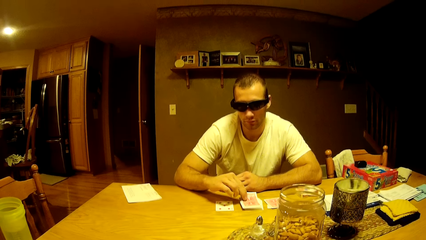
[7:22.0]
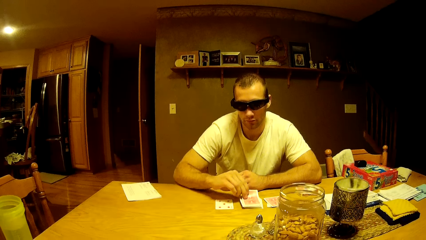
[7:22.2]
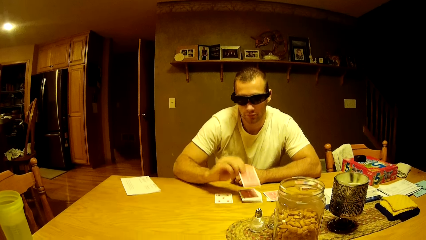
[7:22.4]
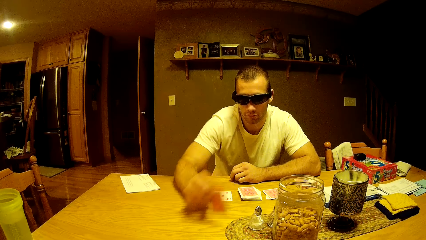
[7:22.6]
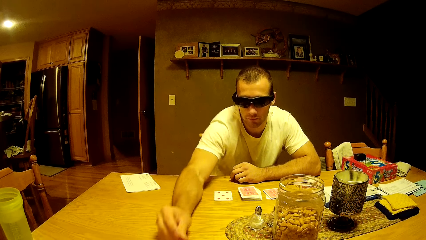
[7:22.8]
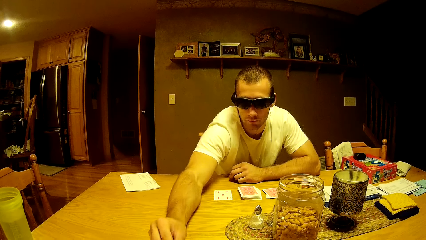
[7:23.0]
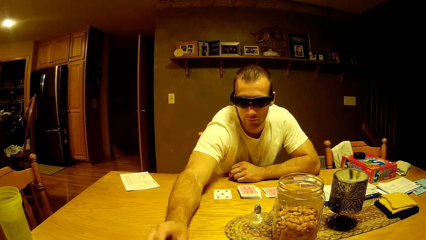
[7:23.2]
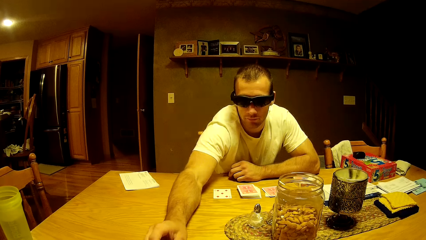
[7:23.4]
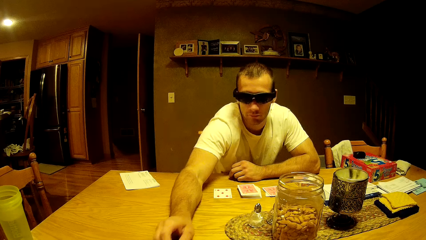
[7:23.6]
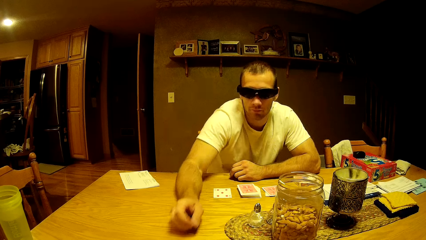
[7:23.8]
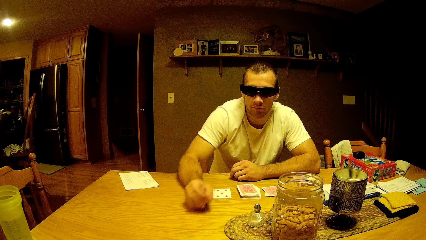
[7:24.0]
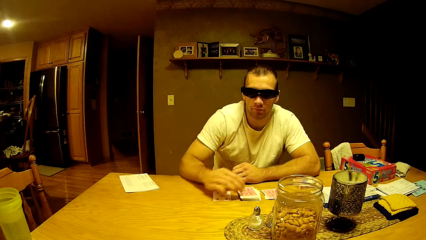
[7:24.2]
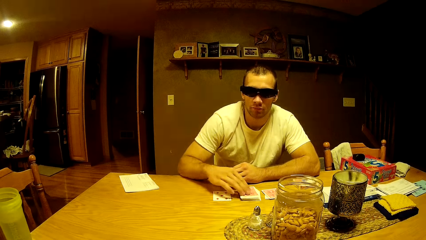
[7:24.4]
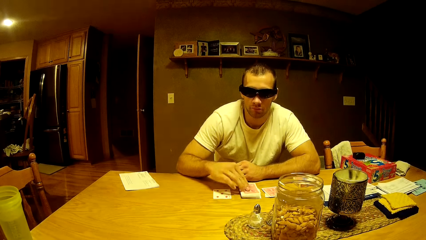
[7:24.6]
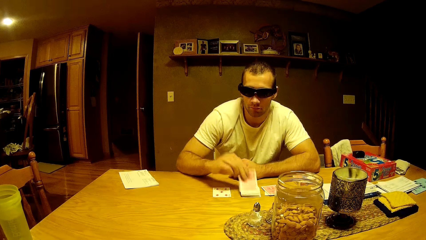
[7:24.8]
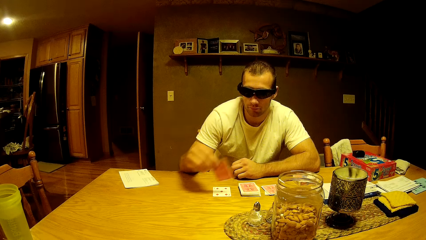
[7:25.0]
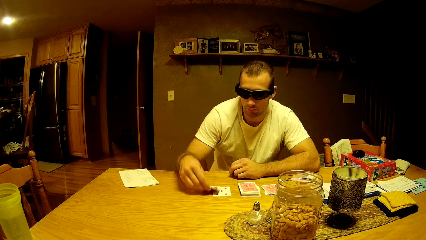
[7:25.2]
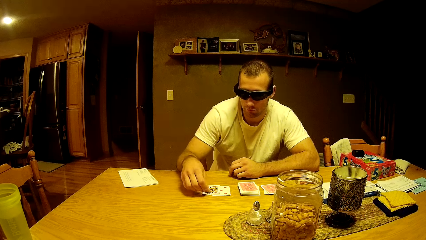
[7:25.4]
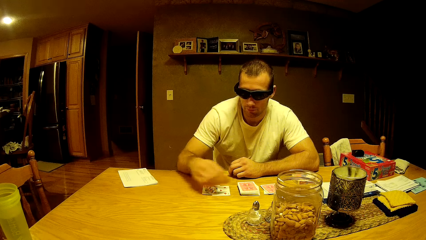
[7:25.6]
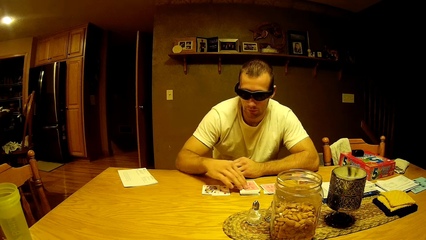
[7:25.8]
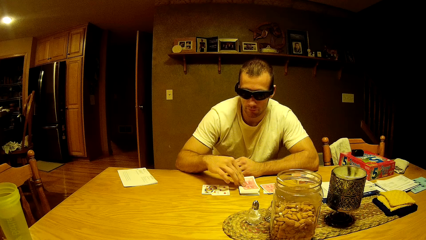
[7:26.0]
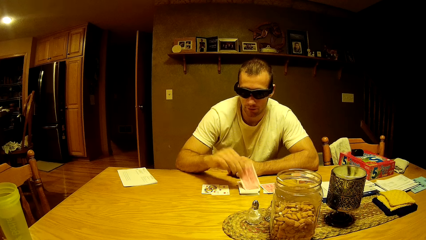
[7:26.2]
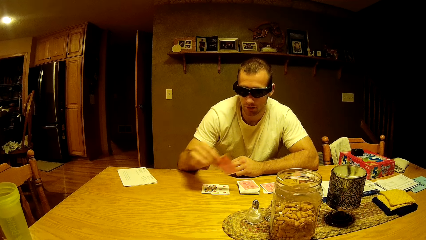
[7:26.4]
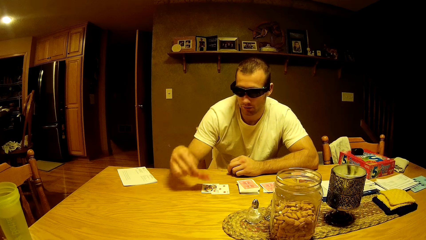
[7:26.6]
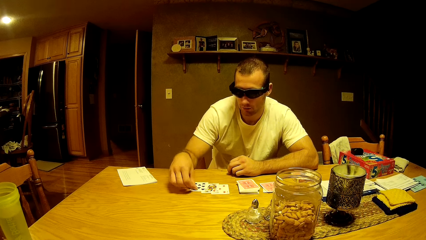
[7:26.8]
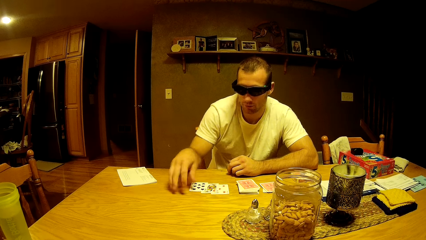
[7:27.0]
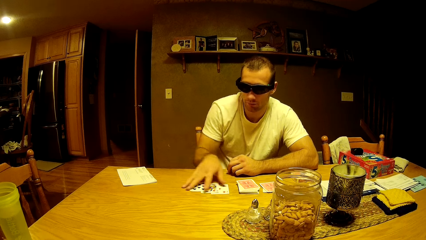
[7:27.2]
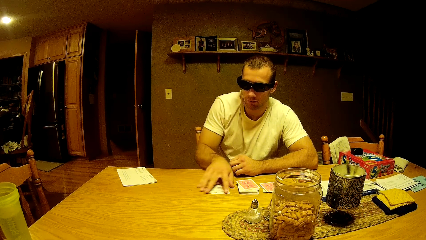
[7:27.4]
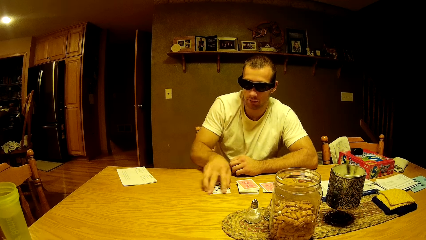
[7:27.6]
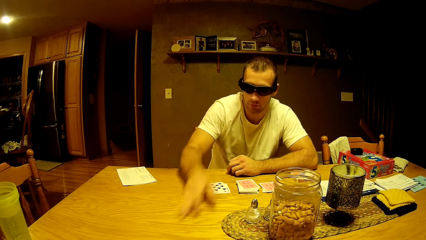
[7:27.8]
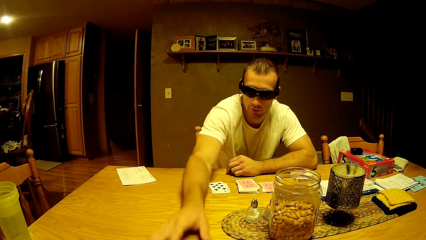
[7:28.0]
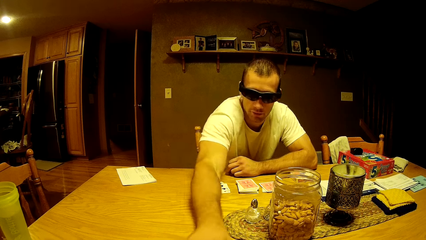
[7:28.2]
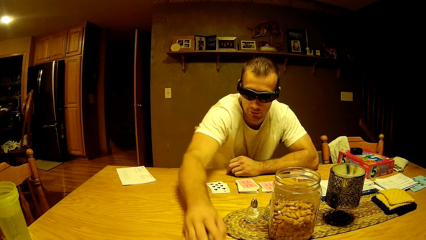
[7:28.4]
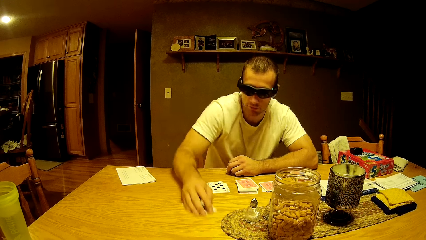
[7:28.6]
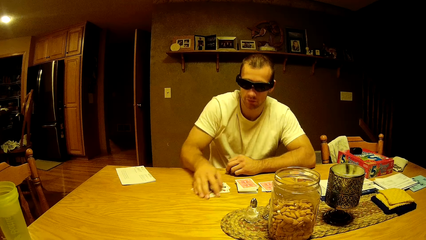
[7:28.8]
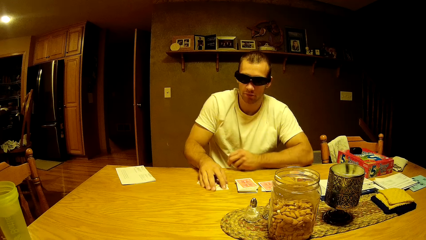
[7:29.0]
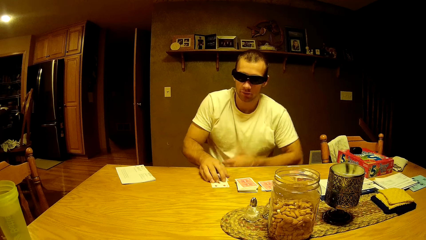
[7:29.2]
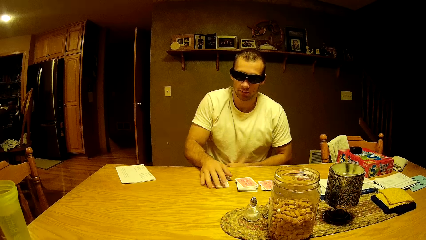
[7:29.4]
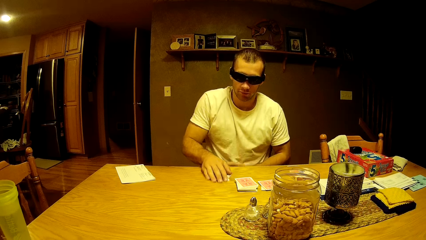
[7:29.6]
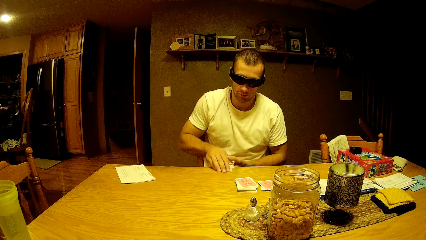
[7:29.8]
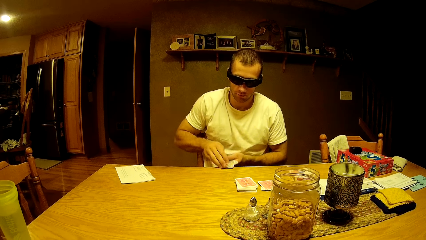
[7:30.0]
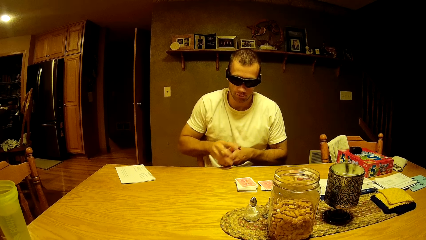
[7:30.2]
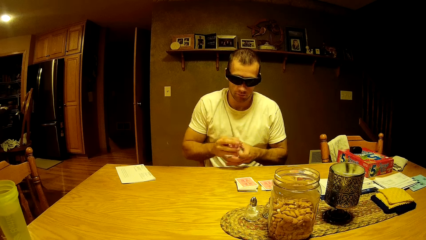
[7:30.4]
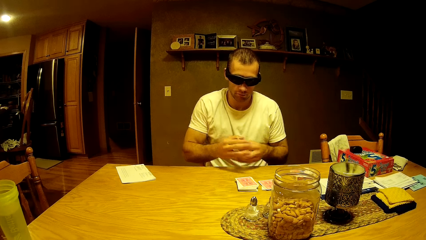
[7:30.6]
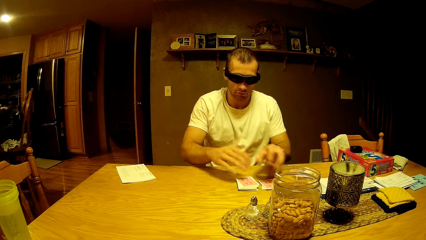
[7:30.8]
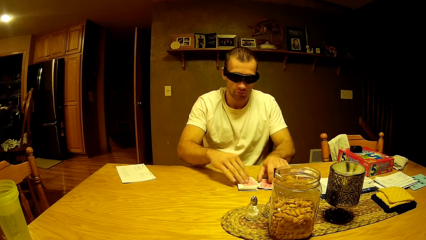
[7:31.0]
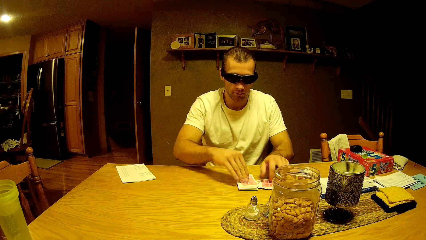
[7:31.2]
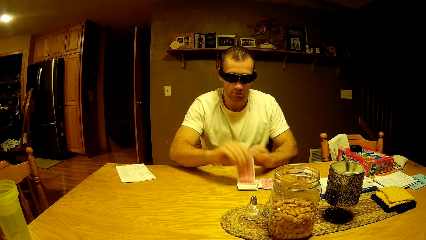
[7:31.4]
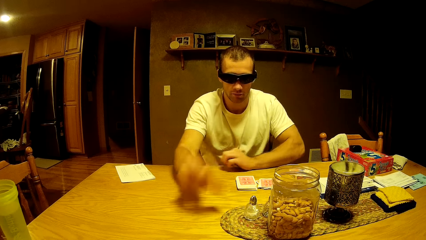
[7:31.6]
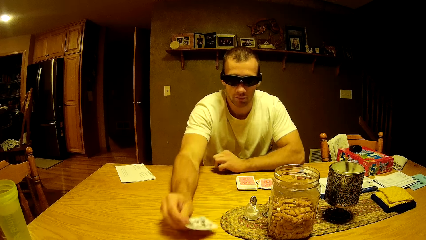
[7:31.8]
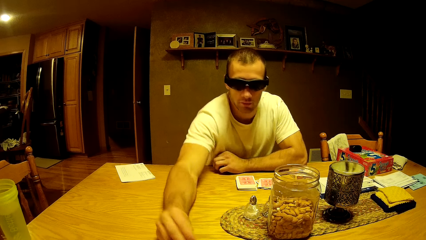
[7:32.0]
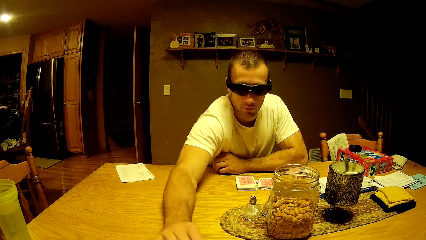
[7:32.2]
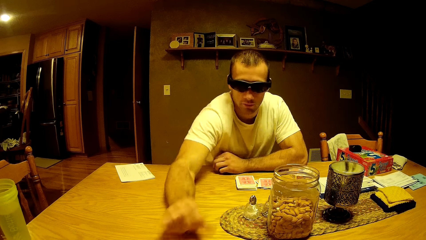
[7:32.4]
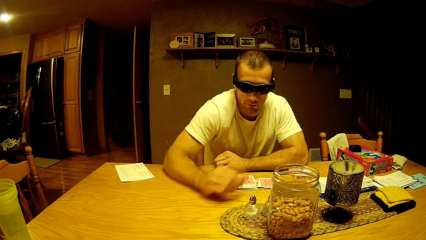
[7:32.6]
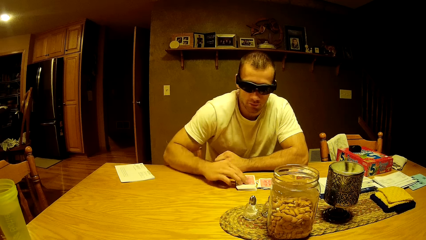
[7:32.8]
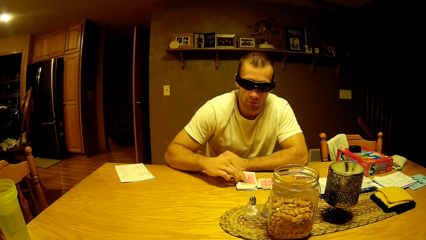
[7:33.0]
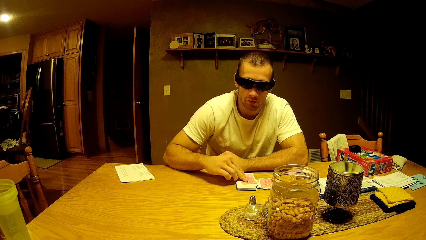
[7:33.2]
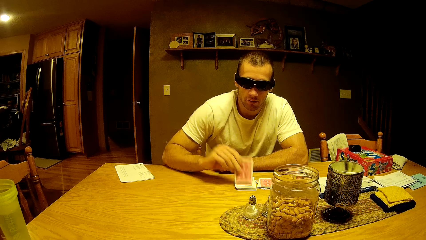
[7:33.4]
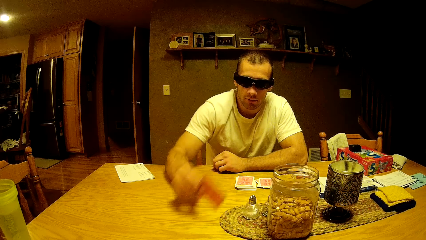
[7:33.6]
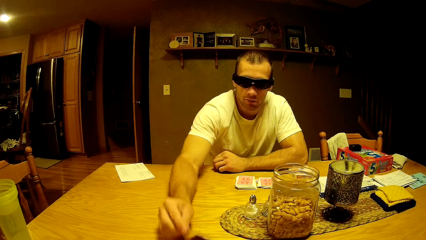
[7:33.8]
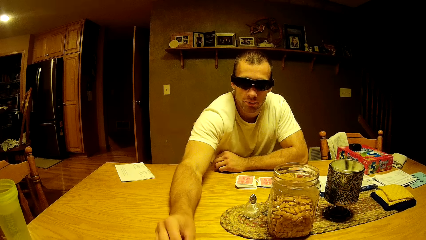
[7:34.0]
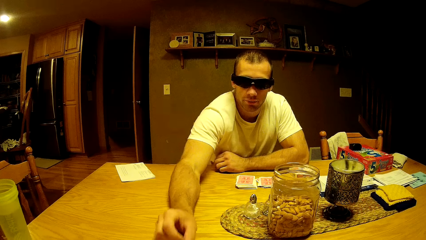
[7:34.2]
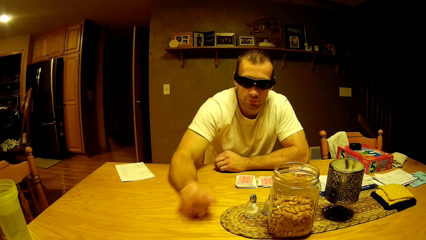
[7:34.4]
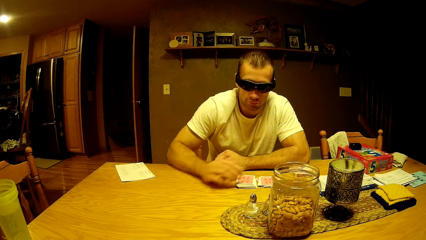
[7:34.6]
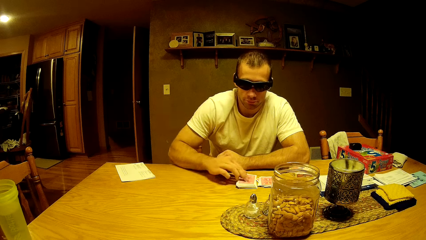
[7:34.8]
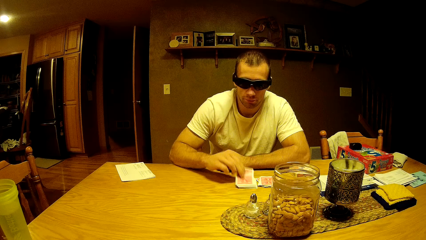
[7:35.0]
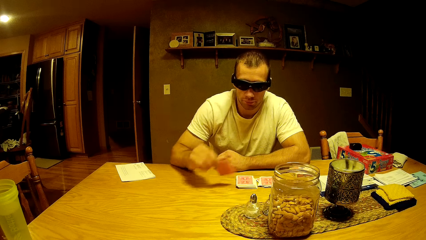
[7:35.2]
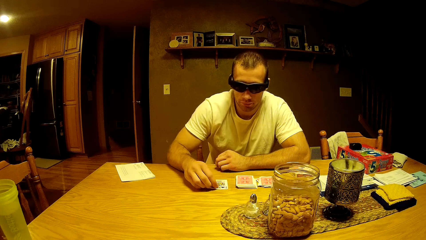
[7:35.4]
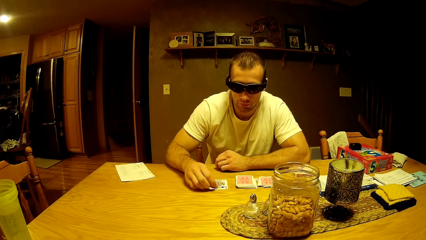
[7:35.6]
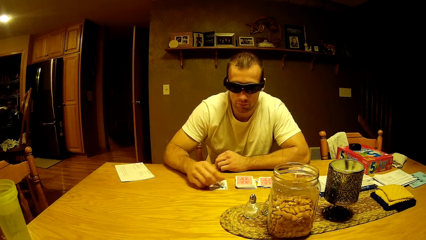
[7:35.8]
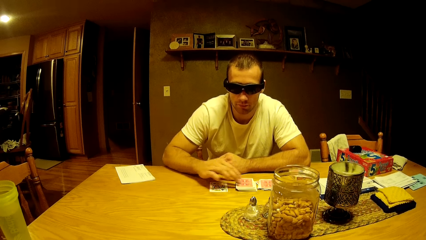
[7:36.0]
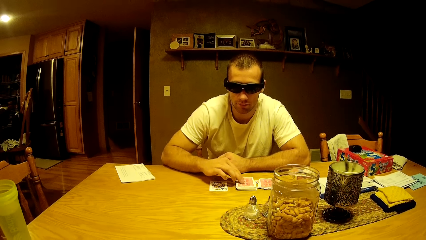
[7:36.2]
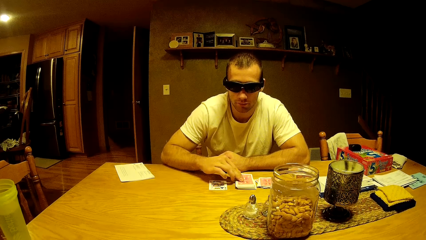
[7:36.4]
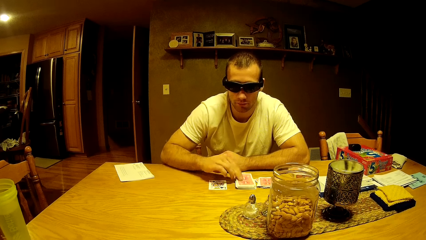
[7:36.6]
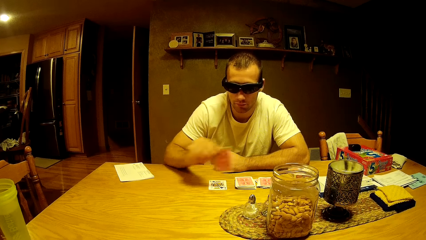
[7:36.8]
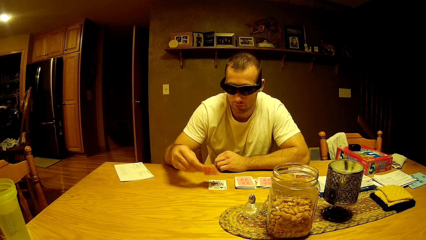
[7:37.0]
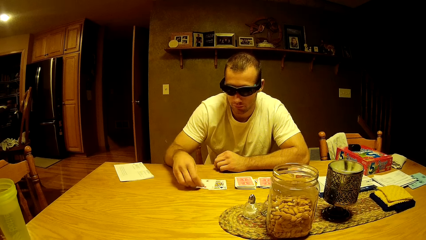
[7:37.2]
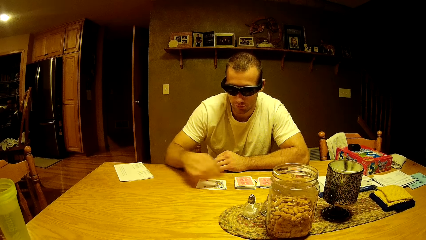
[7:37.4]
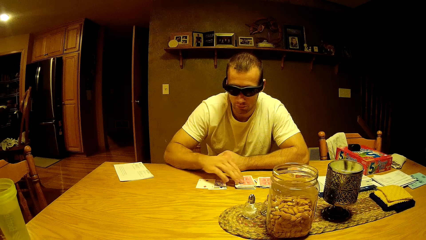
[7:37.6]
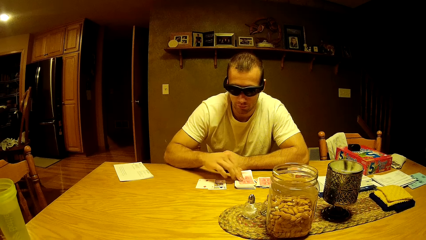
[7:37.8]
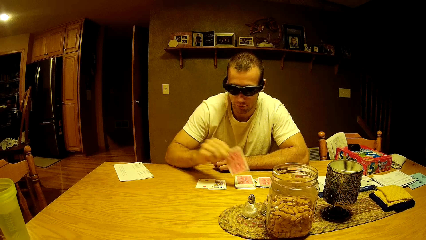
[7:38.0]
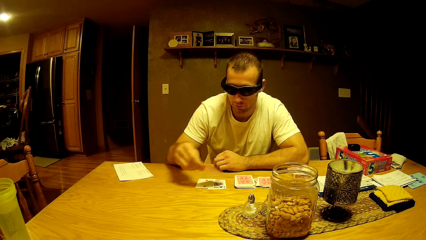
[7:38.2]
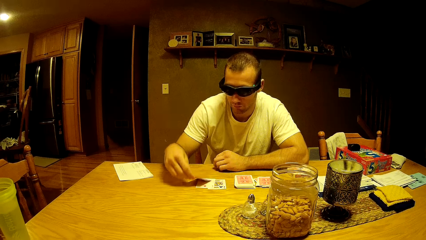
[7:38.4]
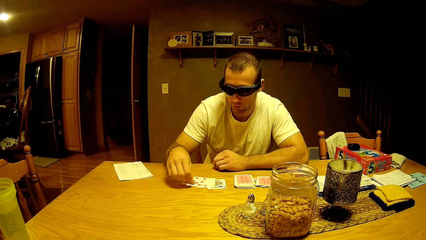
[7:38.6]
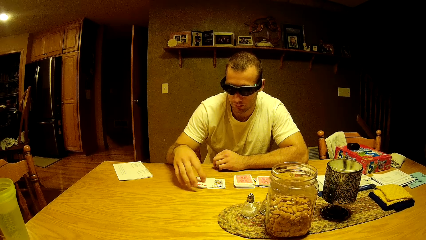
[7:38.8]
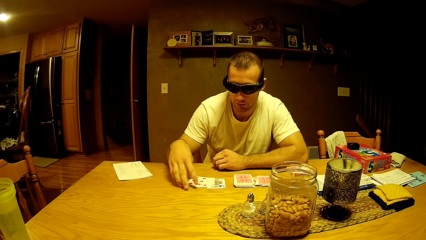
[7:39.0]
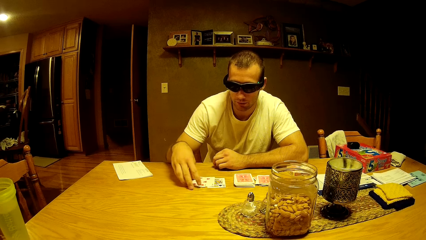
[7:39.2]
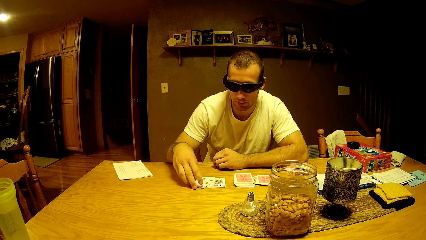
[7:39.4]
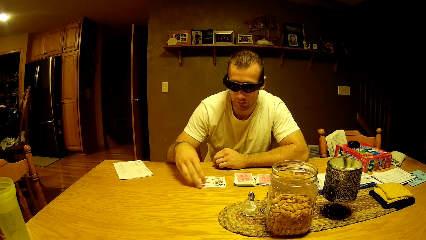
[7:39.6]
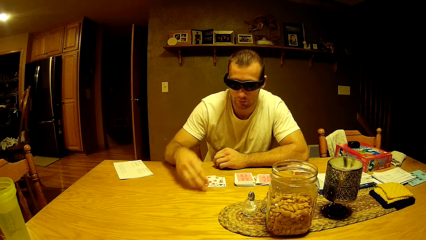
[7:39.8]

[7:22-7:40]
The man picks up a card and puts the card on the table. The man picks up a card and puts the card on the table. The man picks up a card and puts the card on the table. The man drags cards on the table, collects the cards on the table and picks up the cards. The man plays a card game. The man picks up a card and puts the card on the table. The man picks up a card and puts the card on the table. The man picks up a card from the table and puts the card on the table. The man picks up a card from the table and puts the card on the table. The man picks up a card from the table and puts the card on the table.
